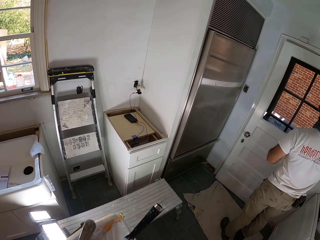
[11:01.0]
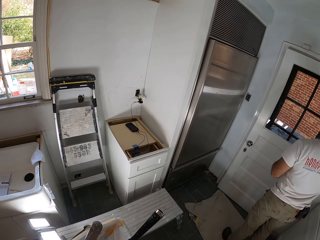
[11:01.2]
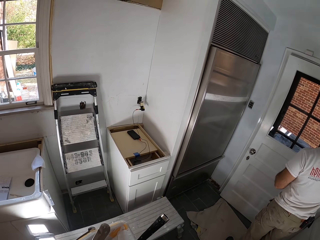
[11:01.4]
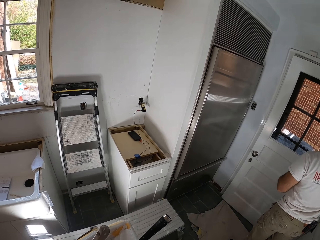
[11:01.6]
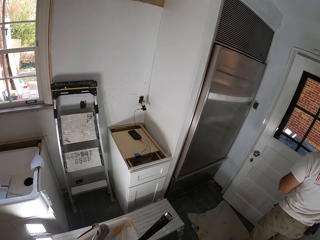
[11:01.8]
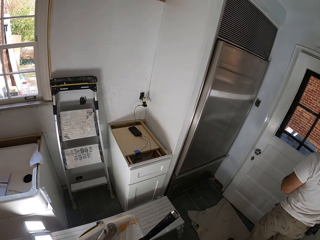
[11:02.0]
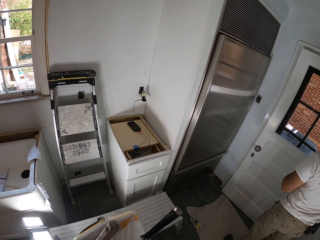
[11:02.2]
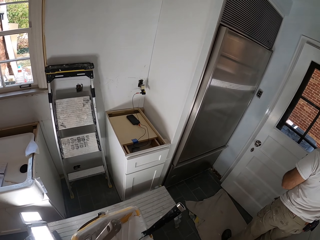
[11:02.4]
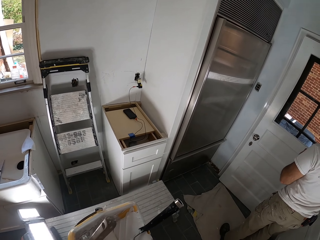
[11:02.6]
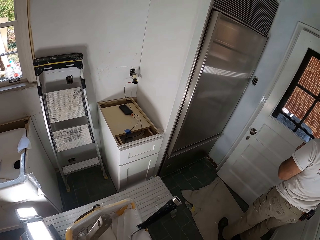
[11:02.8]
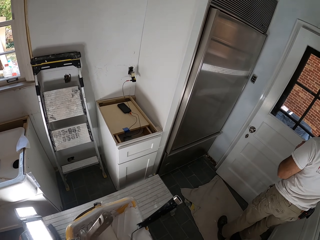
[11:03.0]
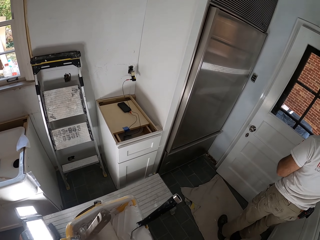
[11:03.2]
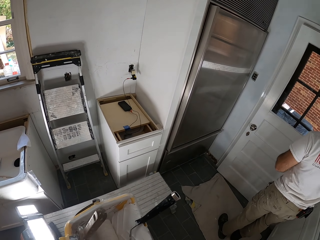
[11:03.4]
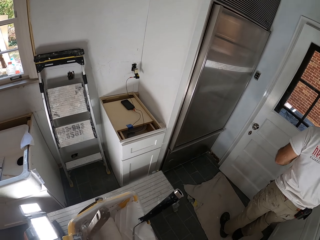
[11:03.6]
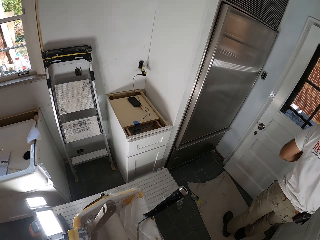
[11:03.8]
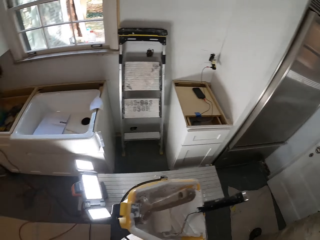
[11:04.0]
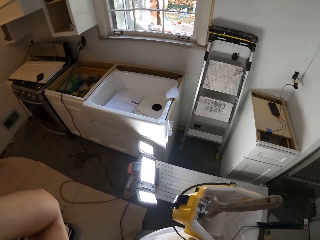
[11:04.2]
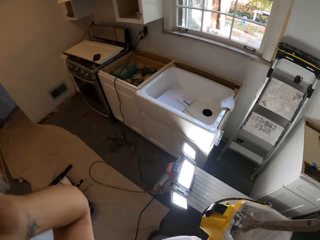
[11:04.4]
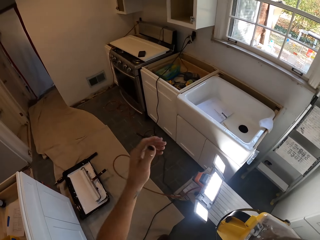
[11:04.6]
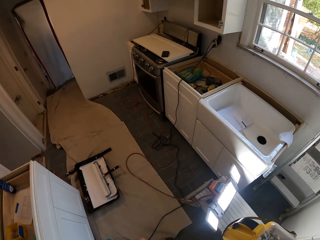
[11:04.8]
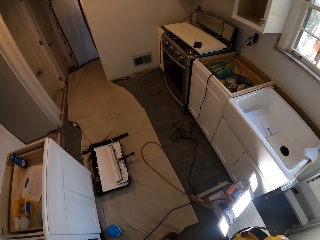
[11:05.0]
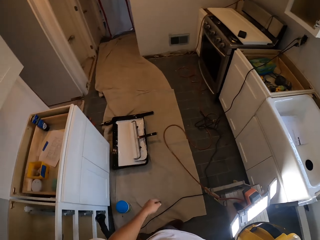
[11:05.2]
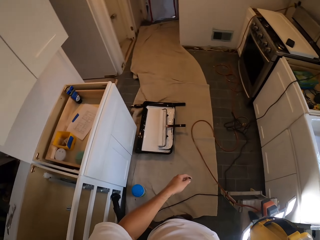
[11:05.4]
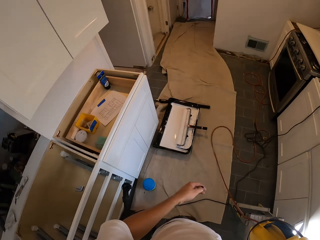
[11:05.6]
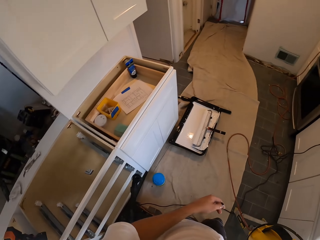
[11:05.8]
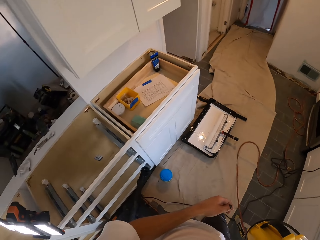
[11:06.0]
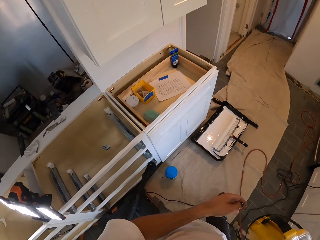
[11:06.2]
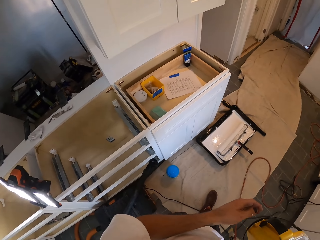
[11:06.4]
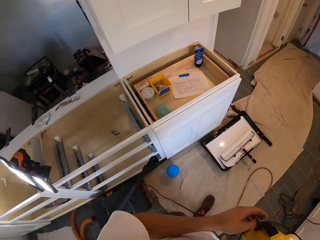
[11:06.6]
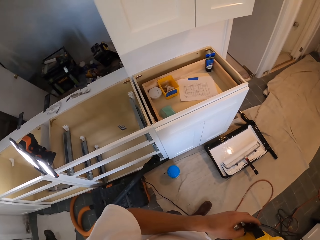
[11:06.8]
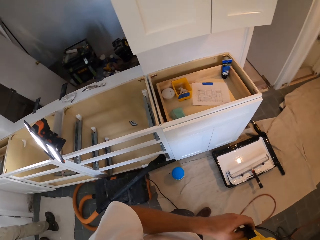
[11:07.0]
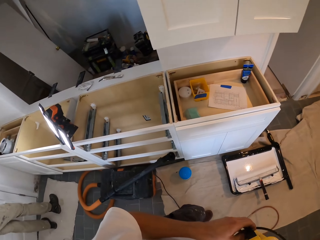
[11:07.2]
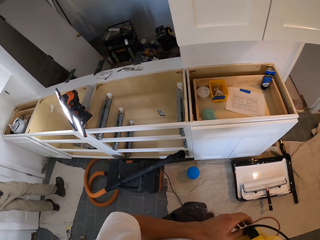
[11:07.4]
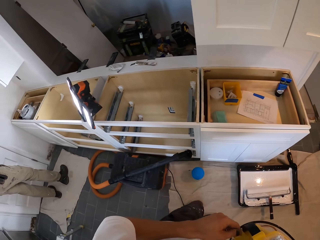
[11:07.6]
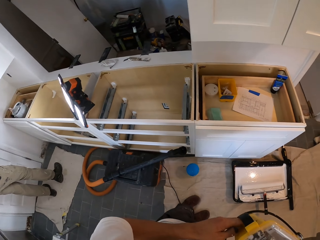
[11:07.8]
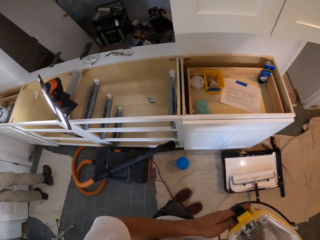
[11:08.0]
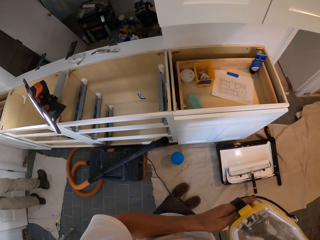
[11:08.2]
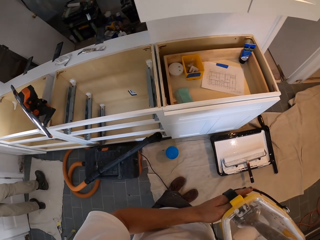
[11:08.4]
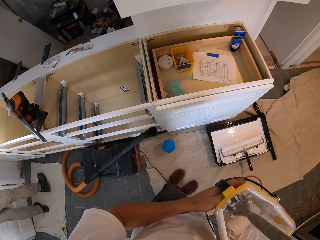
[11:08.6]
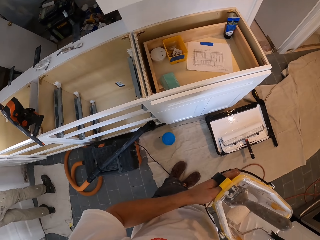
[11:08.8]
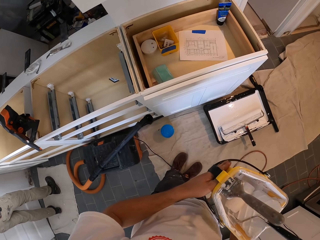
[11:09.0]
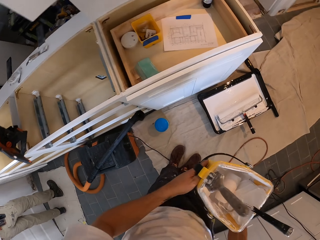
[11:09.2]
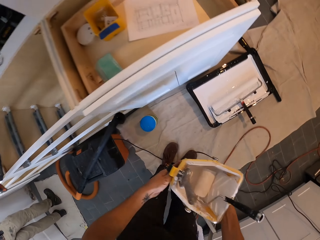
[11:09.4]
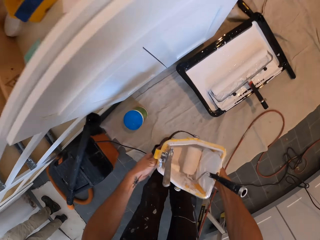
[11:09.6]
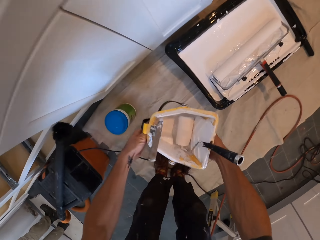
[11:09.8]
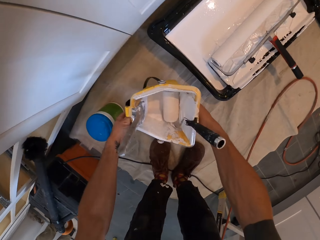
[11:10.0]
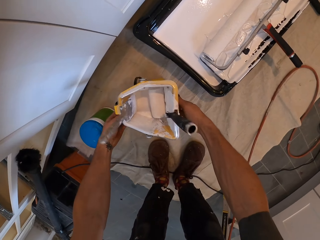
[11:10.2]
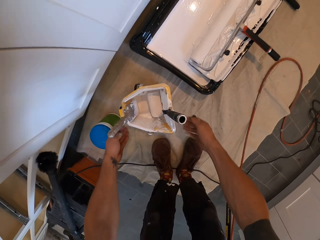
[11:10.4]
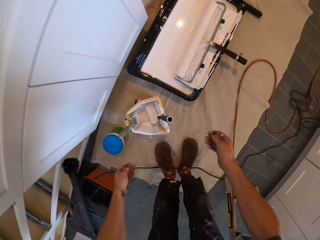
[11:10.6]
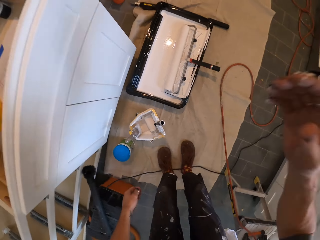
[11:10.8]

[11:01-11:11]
The camera wearer moves around. They put down the bucket.
